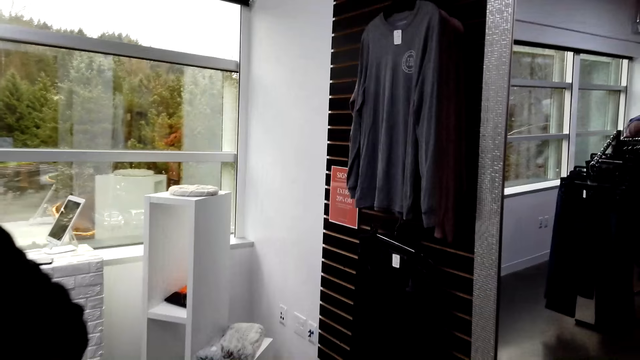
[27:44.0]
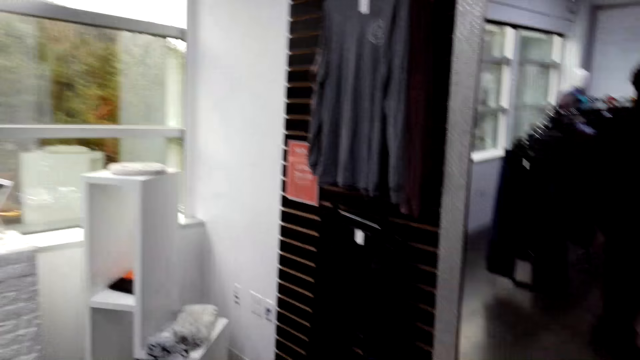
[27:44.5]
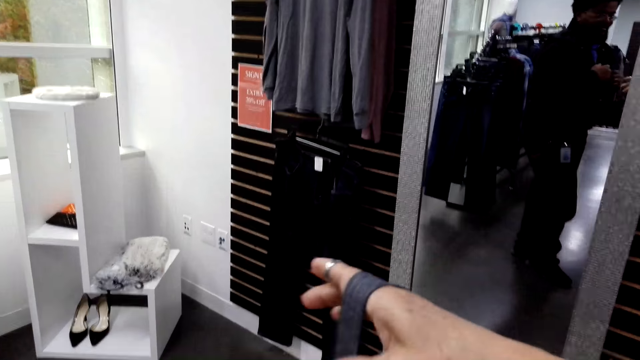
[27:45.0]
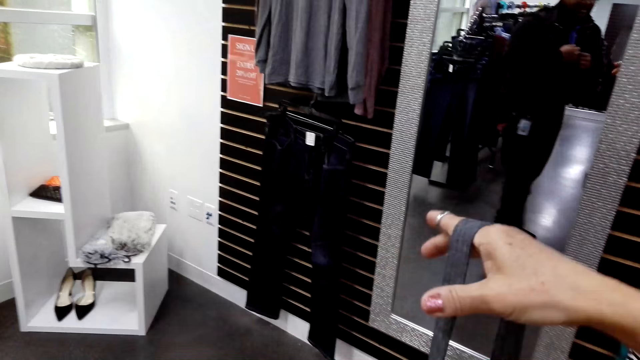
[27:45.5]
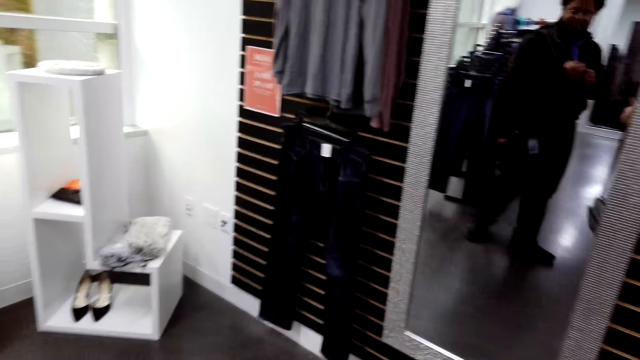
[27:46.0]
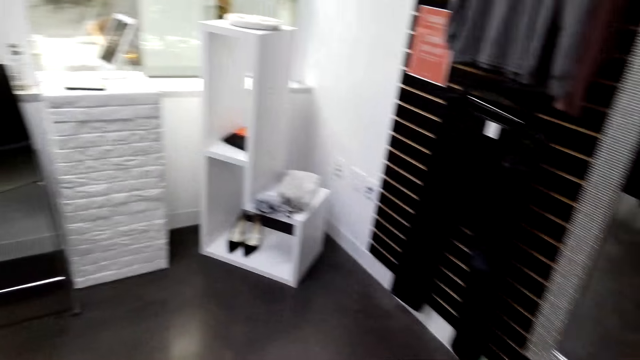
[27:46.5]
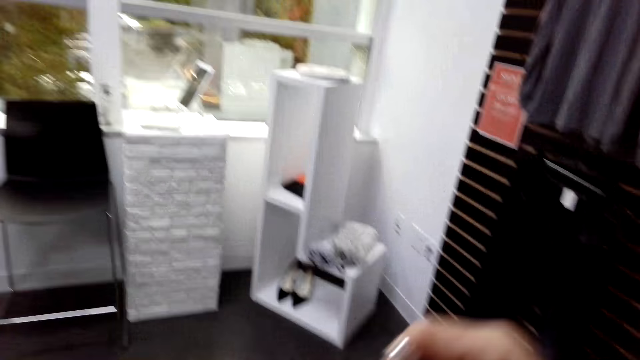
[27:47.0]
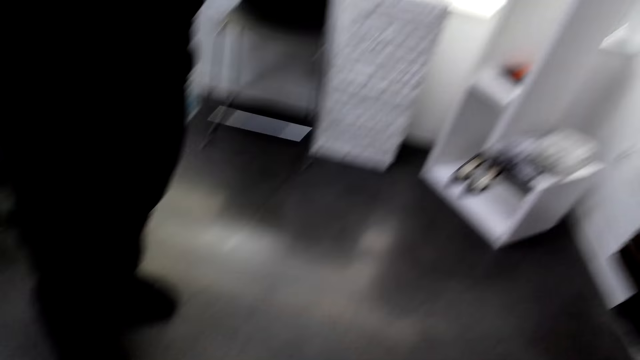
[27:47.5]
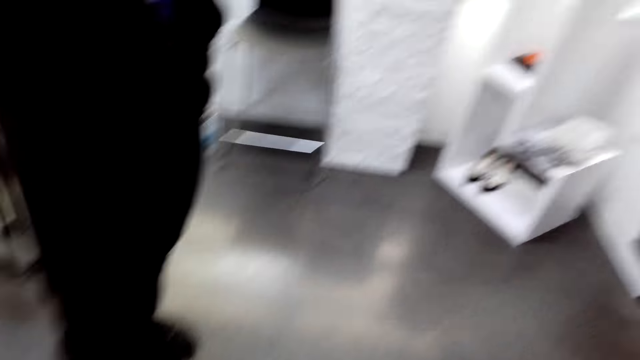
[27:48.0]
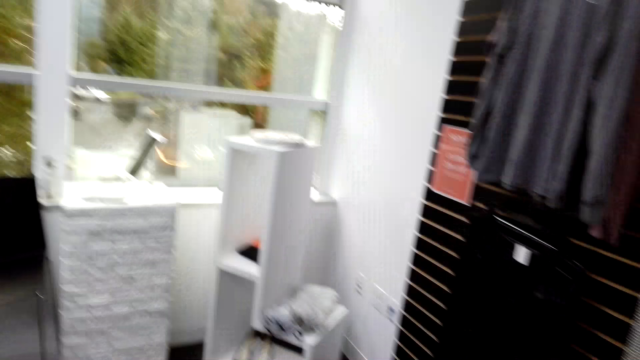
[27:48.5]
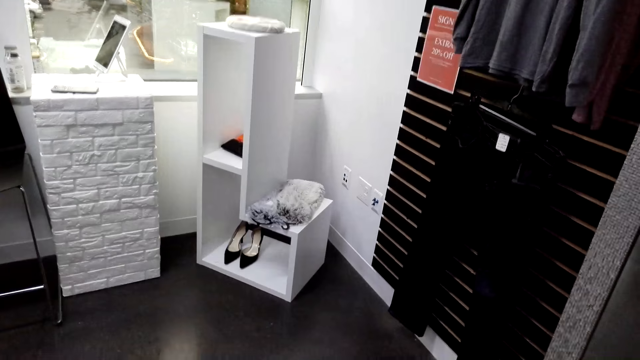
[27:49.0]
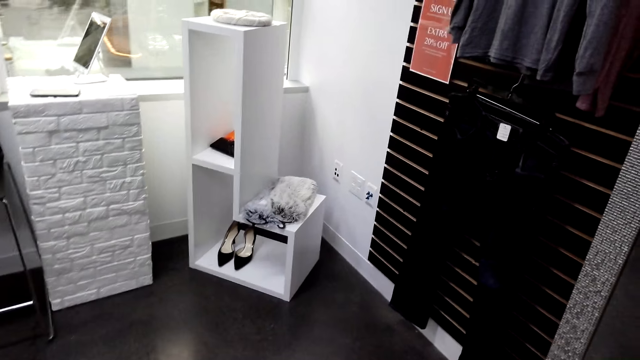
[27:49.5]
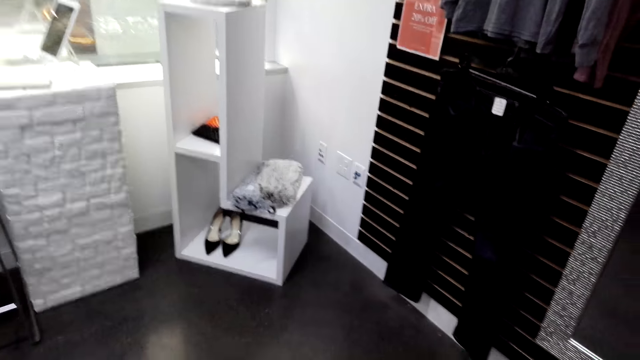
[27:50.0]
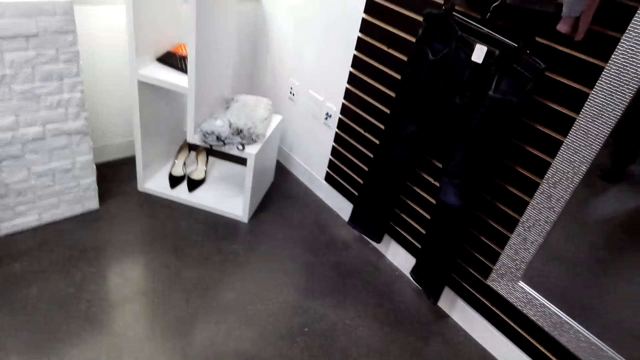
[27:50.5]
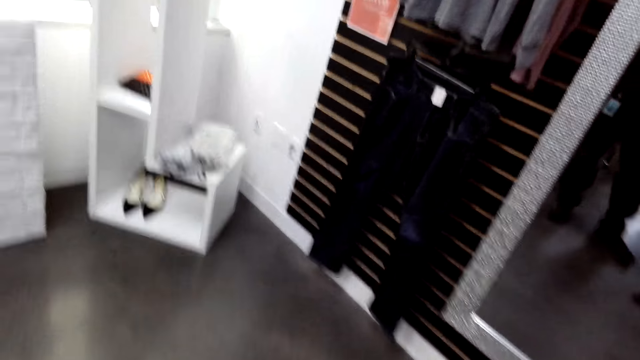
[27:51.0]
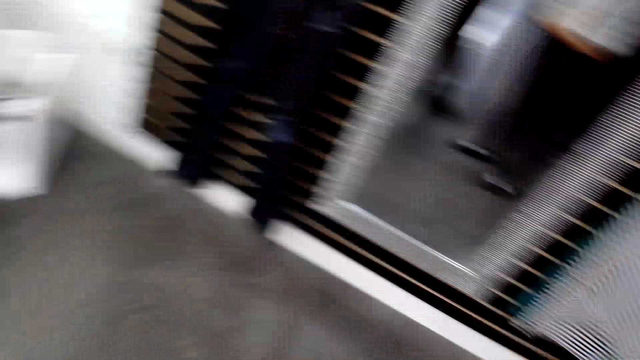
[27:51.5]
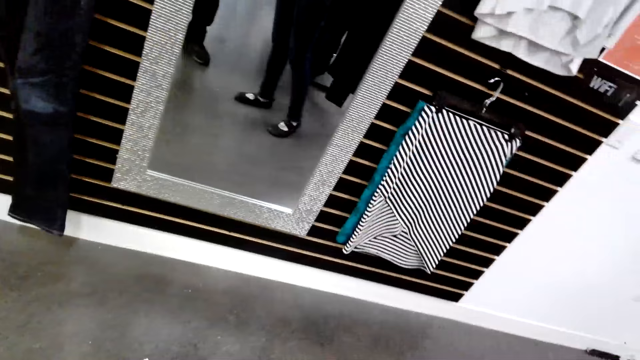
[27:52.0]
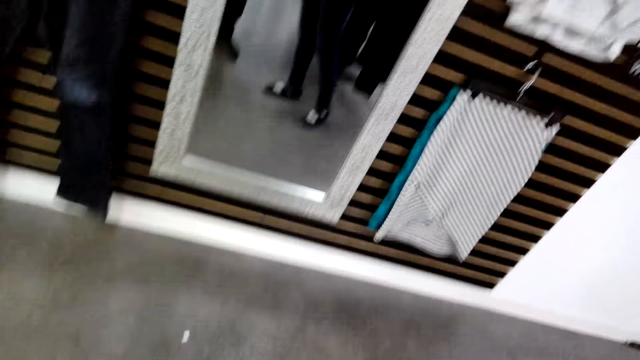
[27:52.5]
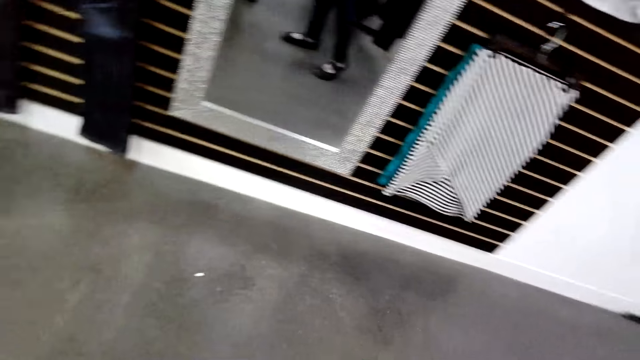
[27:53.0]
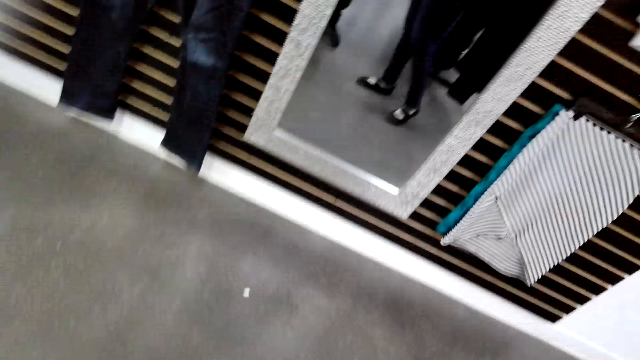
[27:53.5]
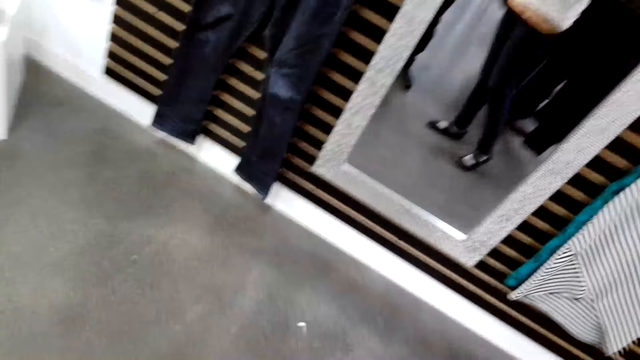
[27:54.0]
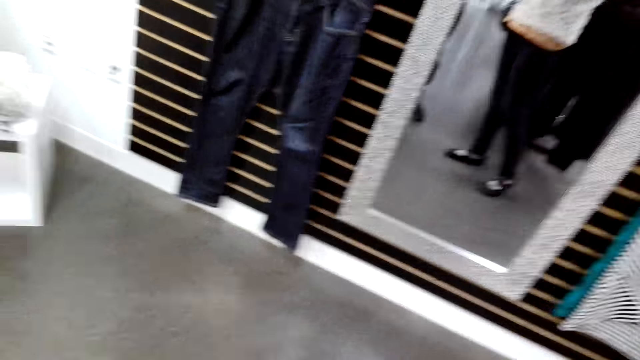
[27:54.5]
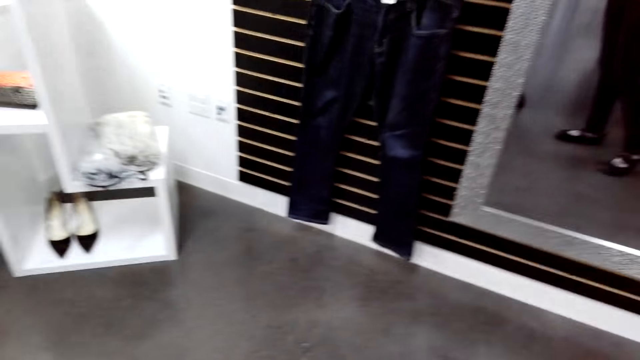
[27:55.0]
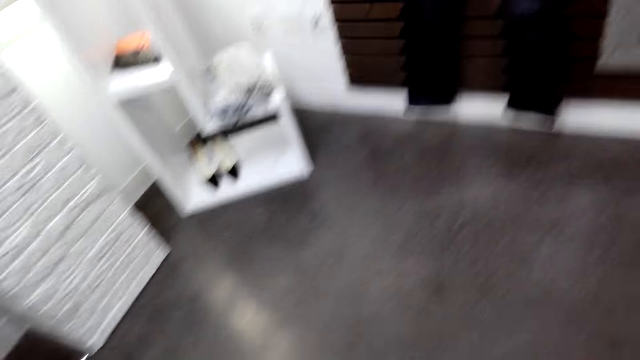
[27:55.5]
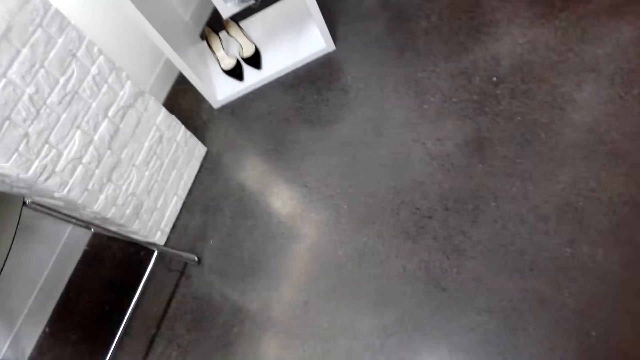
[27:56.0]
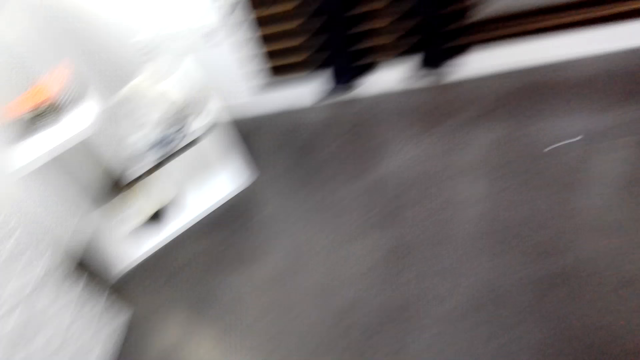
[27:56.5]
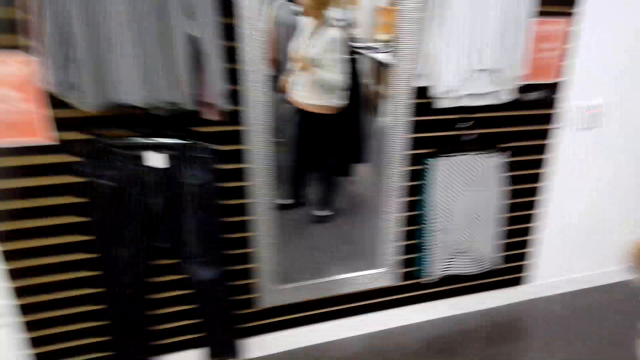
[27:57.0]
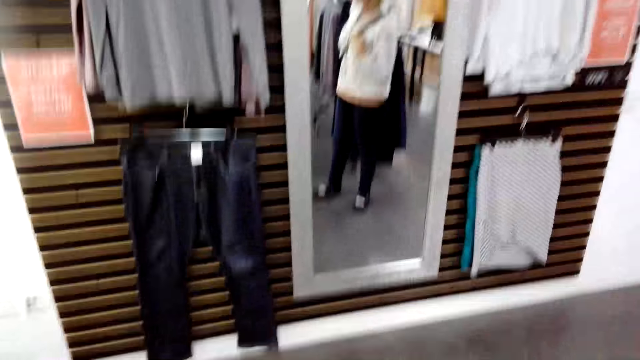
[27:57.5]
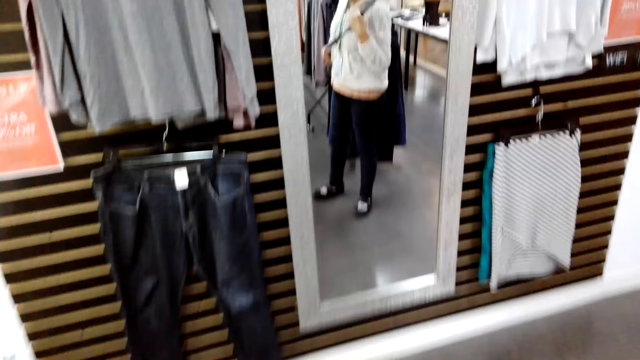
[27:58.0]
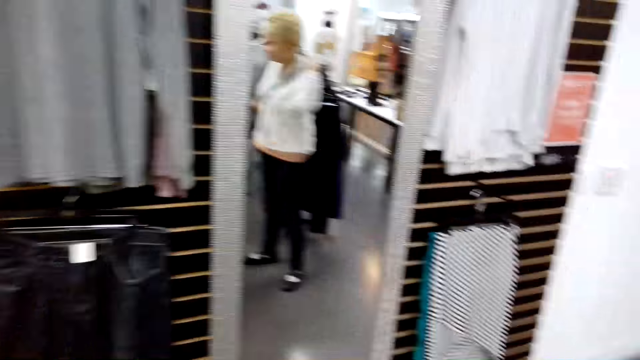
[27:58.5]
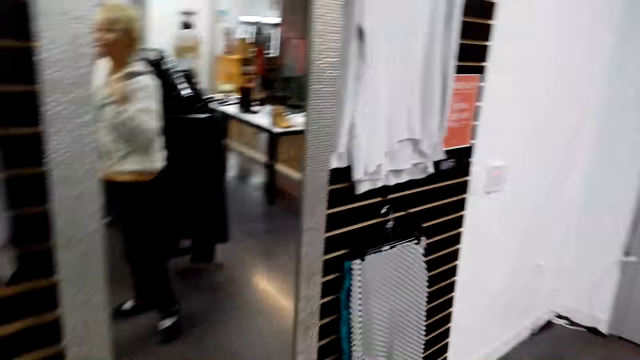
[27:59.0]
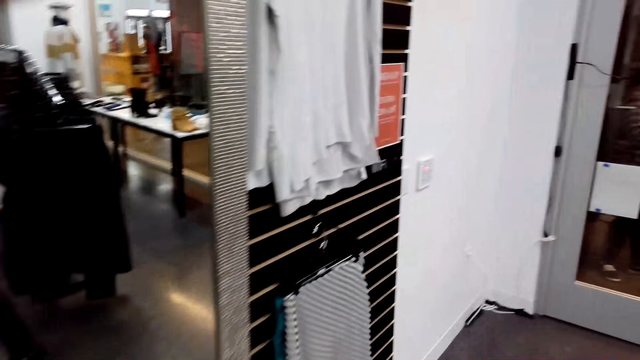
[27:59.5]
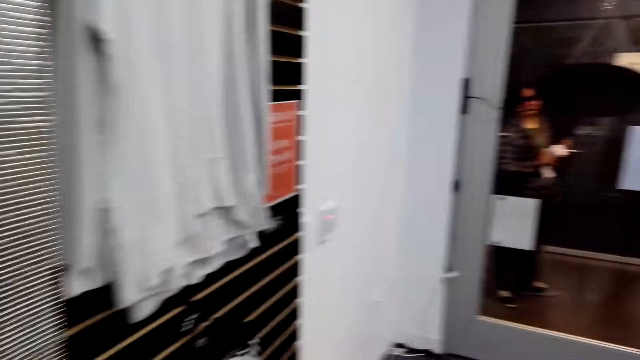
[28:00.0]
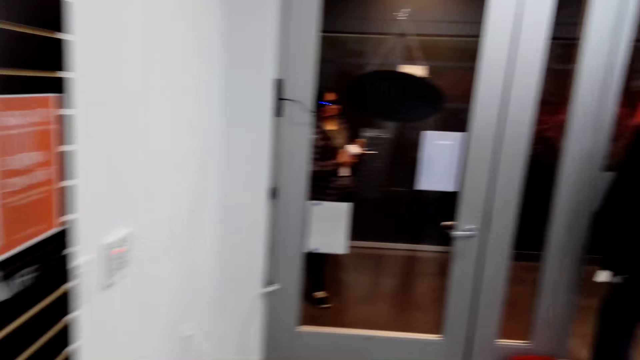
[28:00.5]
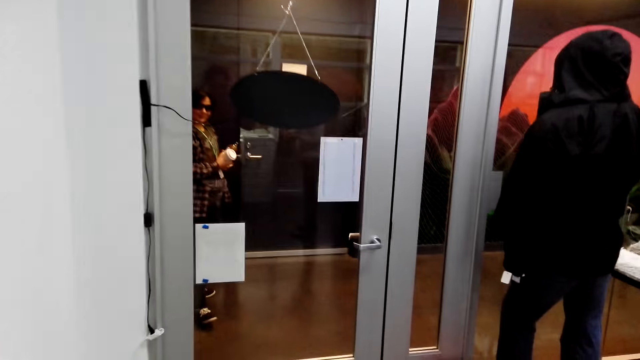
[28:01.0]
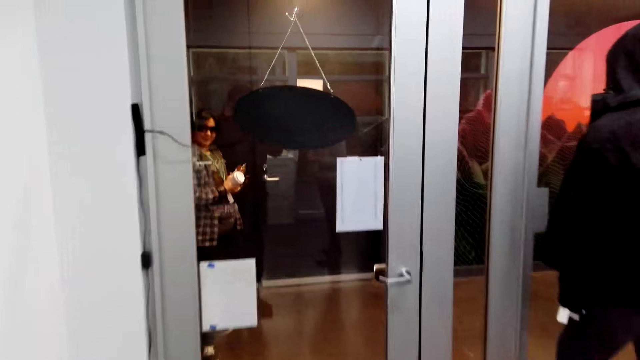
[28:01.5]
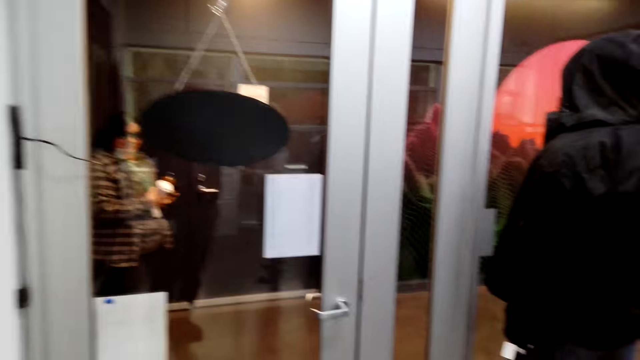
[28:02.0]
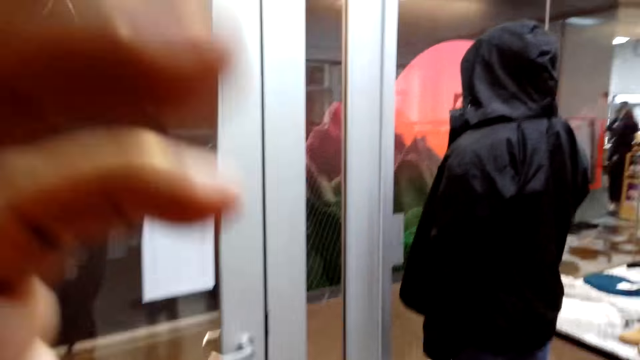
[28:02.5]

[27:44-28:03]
The camera wearer looks around. She wears her bag. She looks at the mirror. She walks in the clothing shop.
